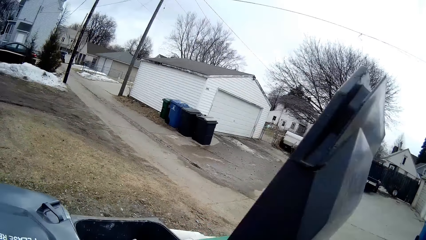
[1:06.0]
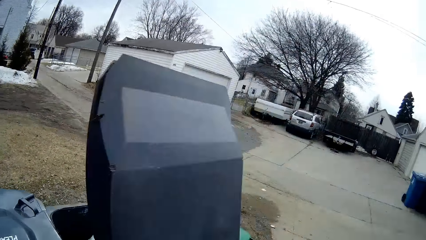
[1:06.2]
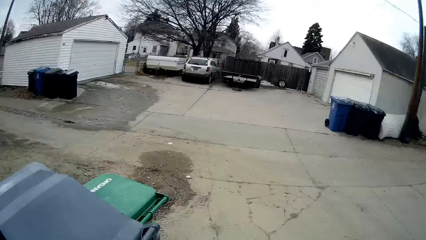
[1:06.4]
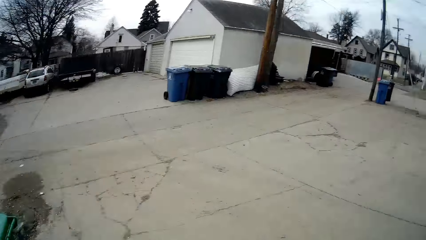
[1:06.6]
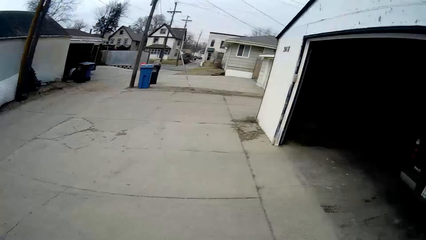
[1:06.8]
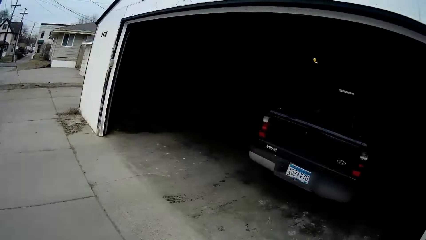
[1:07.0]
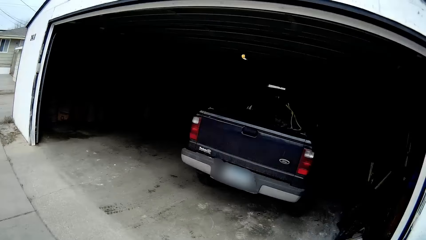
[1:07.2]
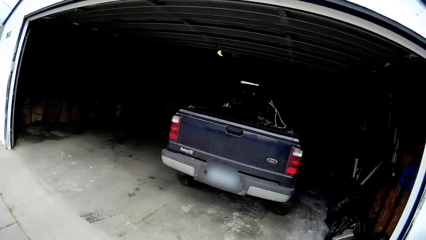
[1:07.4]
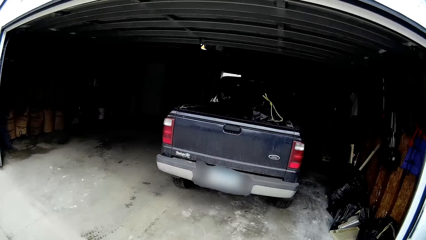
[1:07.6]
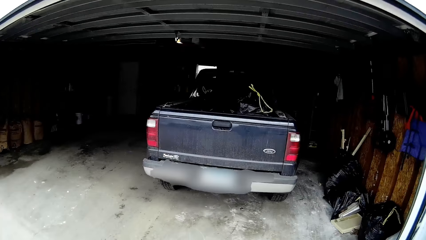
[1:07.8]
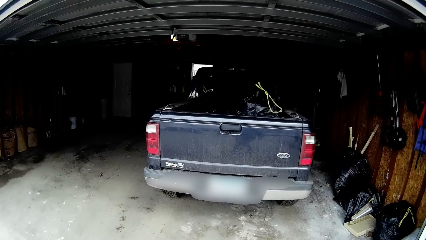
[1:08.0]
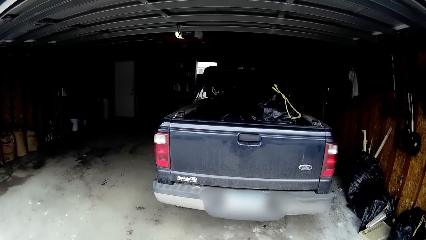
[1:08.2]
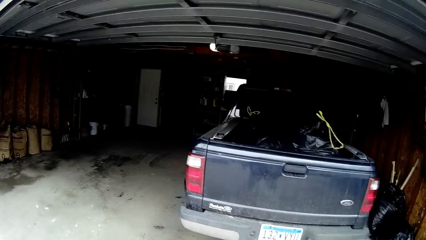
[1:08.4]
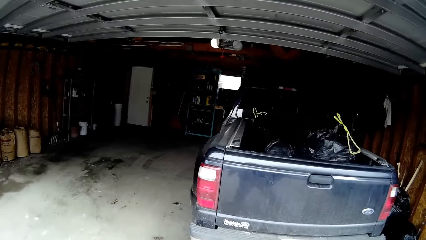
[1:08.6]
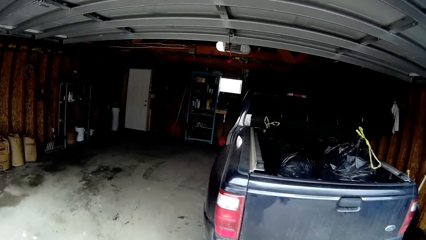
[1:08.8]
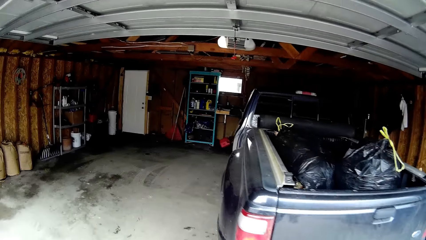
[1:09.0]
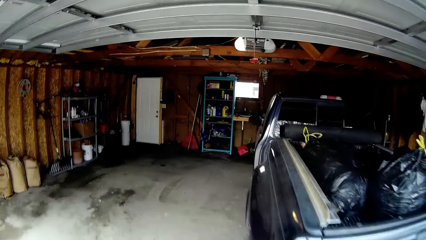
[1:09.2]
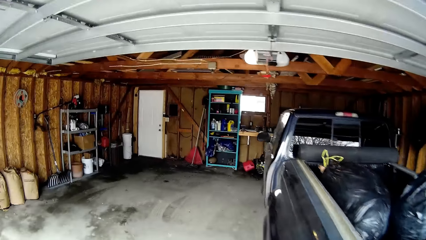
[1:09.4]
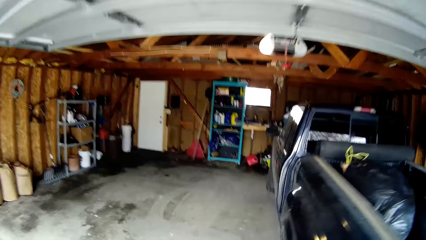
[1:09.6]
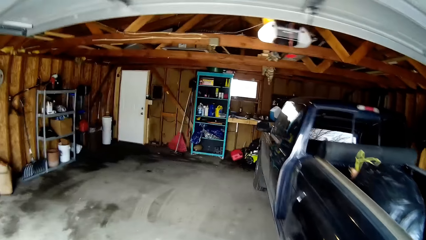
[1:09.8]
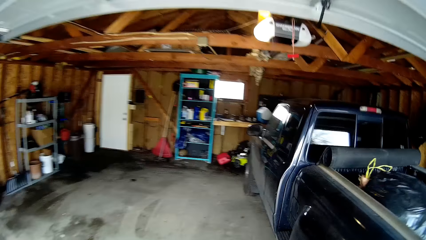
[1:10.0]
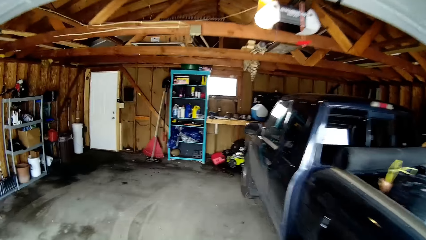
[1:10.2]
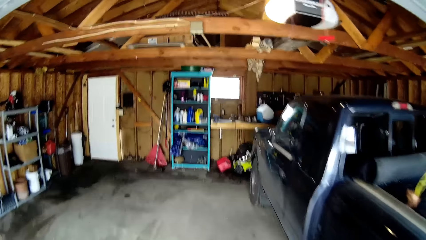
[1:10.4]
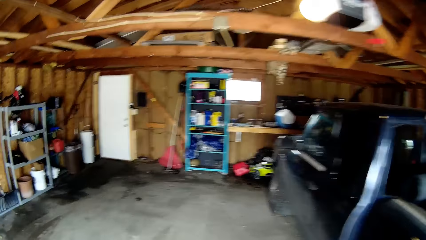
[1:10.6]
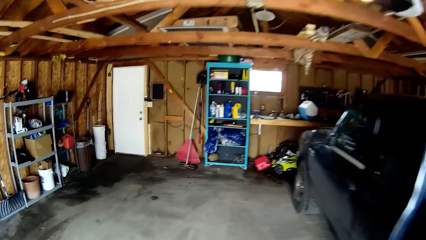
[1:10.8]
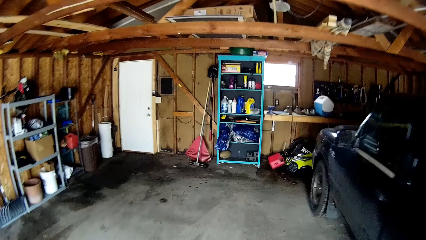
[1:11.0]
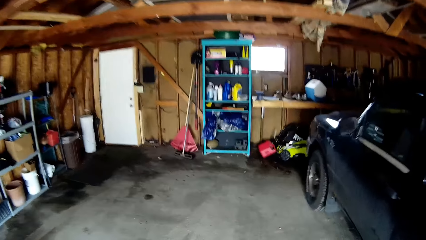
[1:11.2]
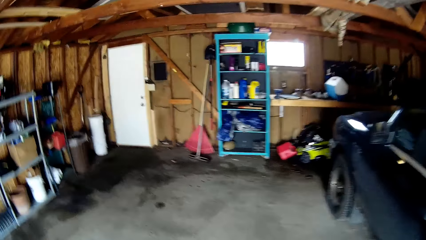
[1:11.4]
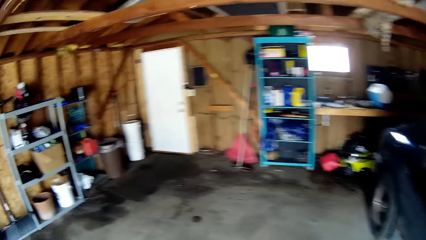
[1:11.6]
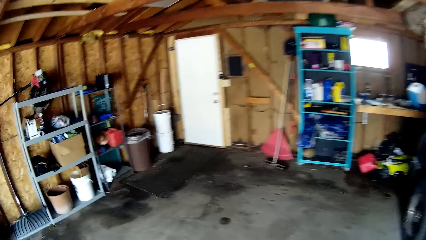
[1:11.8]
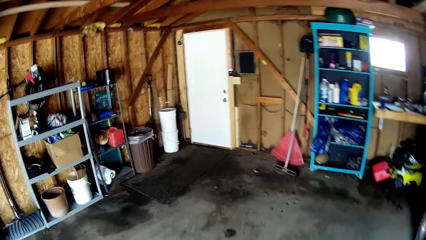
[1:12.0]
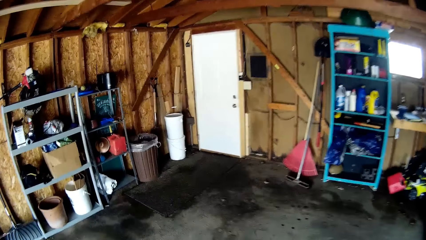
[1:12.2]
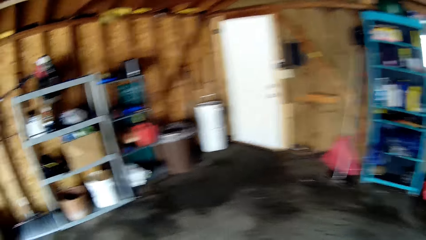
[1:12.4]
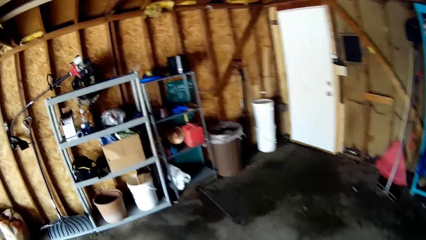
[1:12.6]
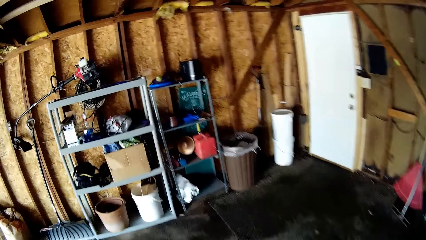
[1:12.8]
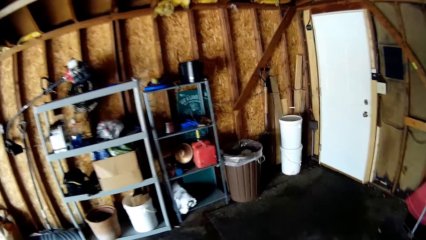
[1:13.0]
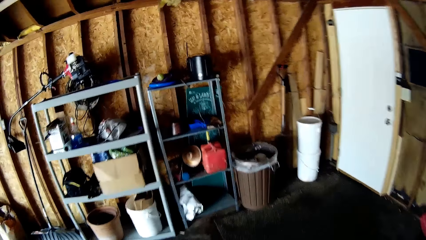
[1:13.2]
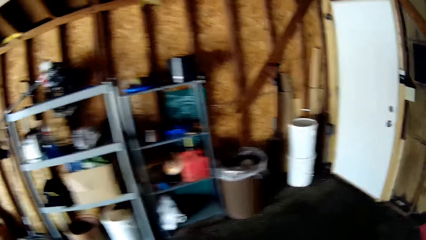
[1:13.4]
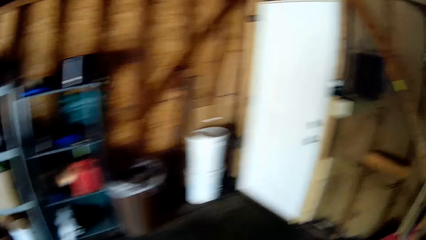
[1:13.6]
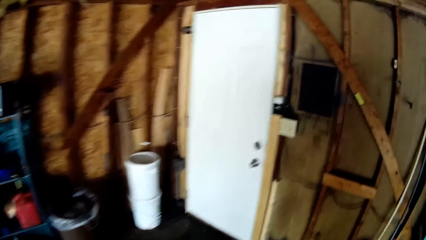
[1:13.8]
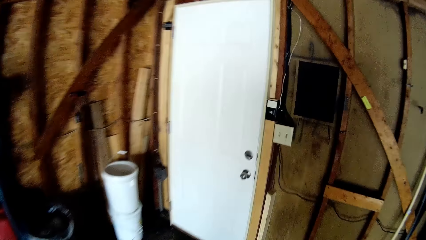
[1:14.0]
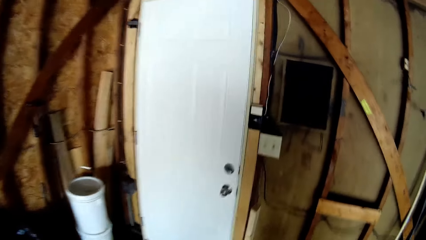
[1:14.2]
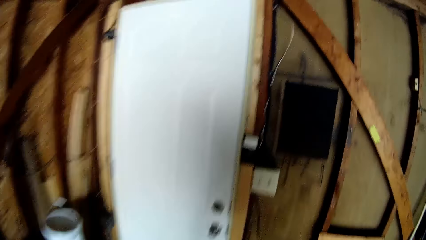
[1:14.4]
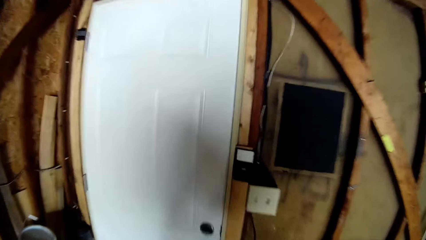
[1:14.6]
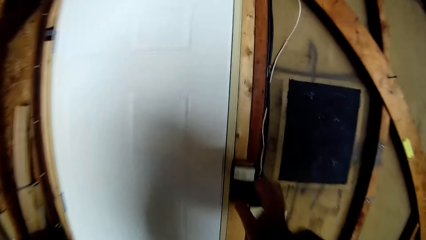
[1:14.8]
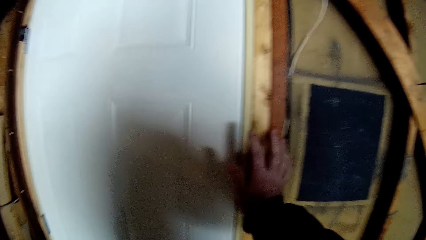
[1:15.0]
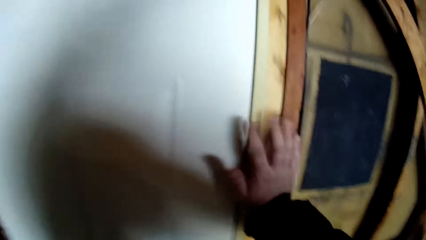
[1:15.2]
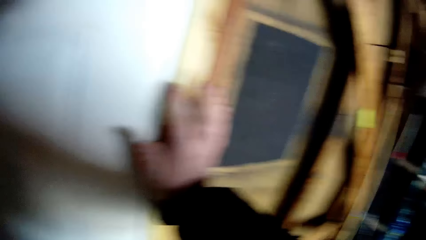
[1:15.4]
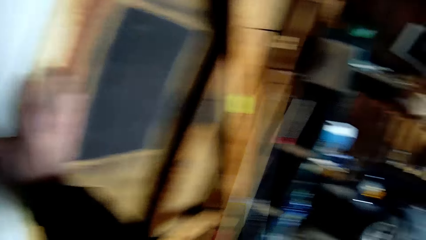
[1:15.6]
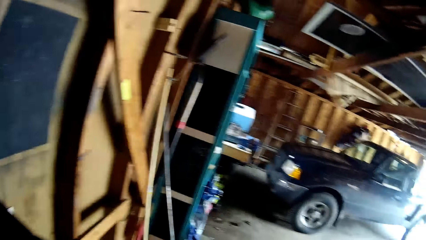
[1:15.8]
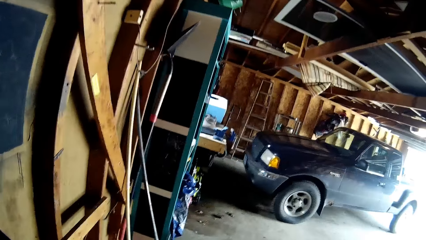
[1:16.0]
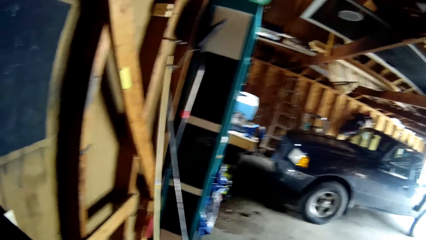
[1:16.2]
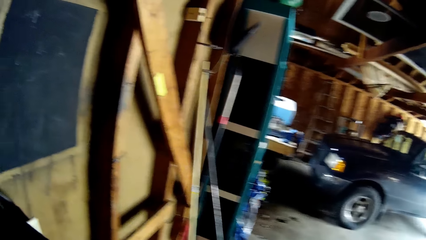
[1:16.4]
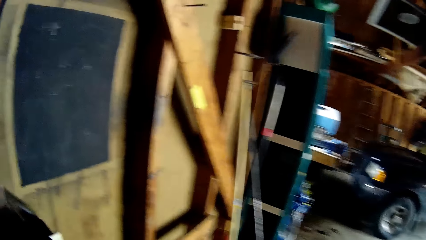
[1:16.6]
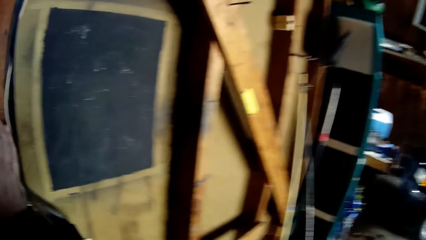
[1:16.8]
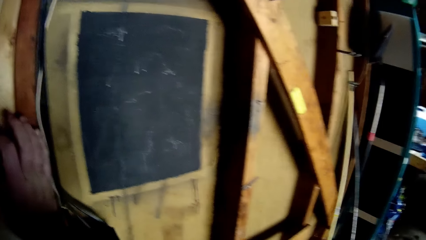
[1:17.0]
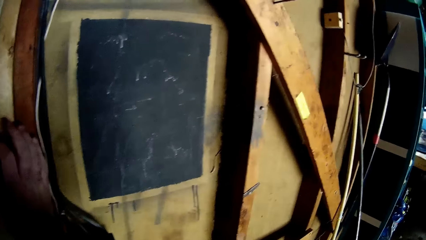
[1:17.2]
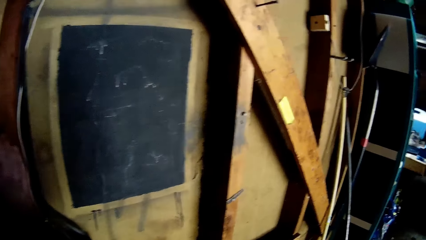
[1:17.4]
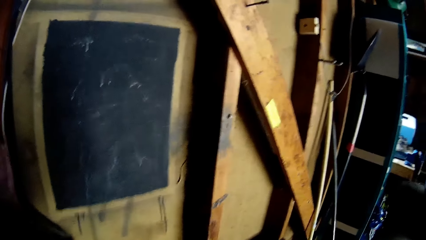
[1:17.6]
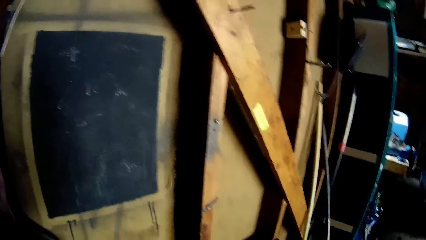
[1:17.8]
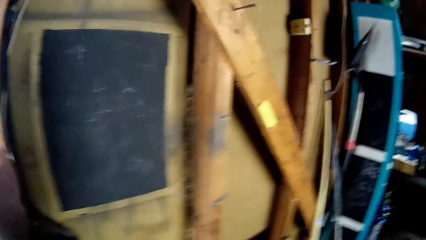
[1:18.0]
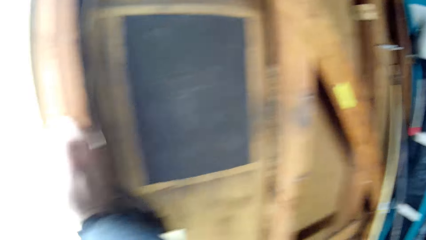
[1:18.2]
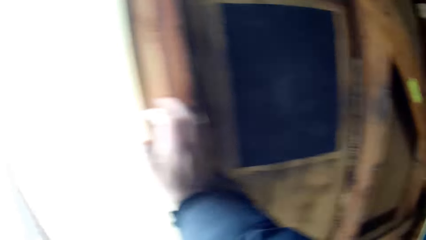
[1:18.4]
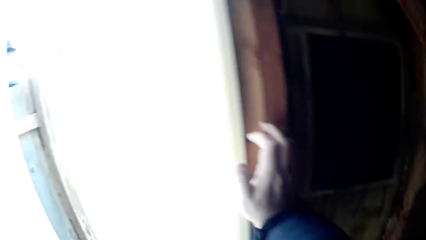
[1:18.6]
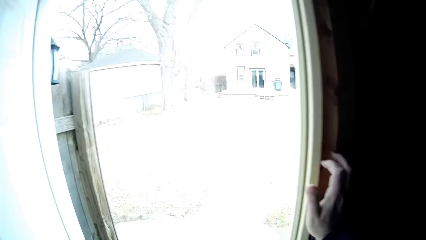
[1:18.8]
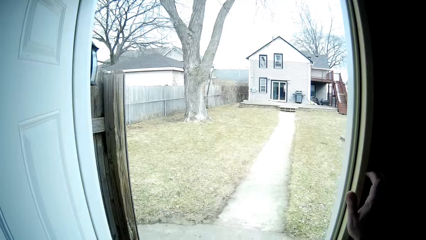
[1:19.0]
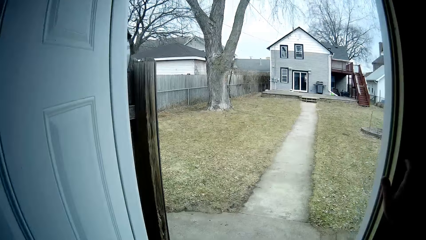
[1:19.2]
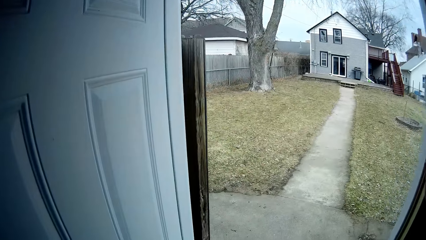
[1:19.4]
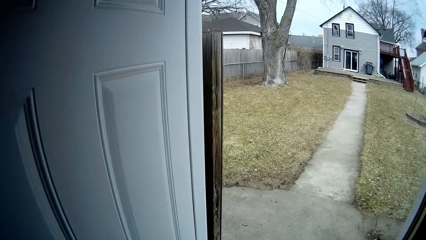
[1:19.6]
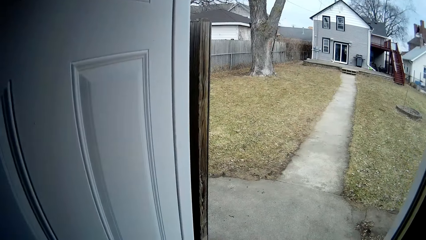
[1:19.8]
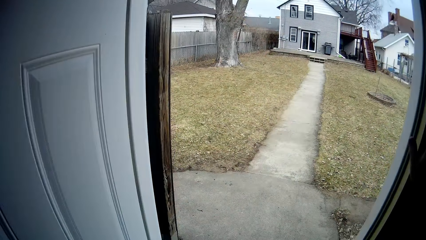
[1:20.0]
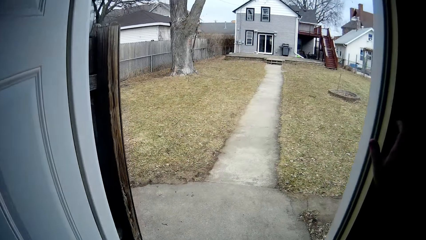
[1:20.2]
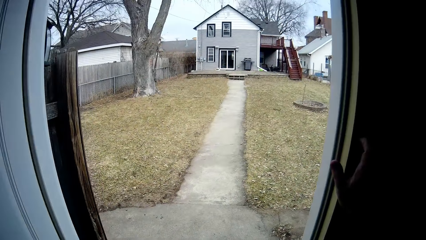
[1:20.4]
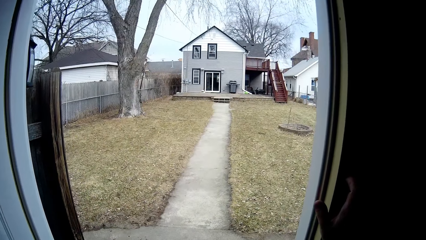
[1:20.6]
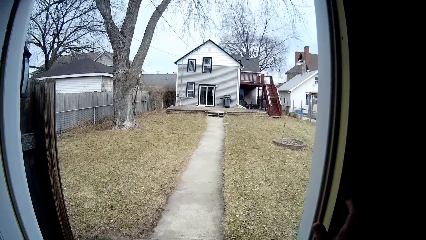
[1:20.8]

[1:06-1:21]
The camera wearer closes the dust bin. They turn around. They walk into the workshop. They turn around. They open the door. They press the socket. They turn around. They look around. They look around again.
